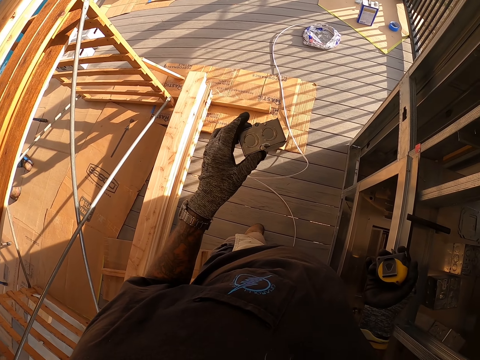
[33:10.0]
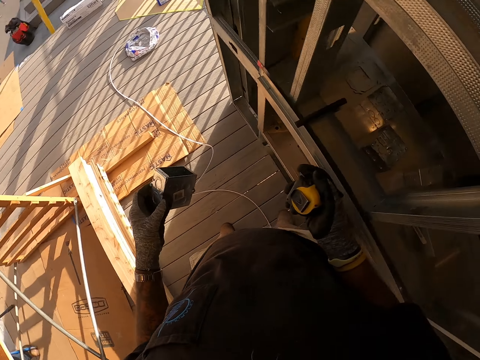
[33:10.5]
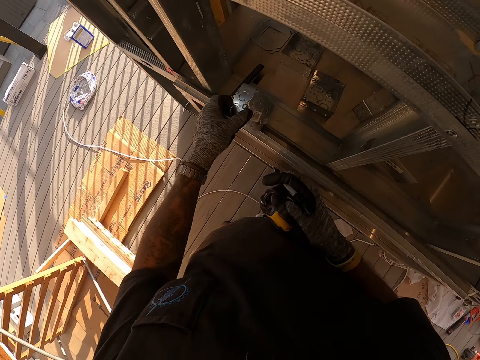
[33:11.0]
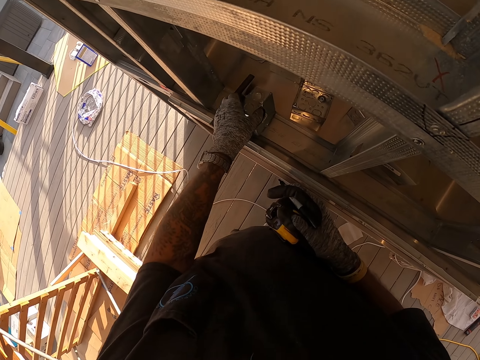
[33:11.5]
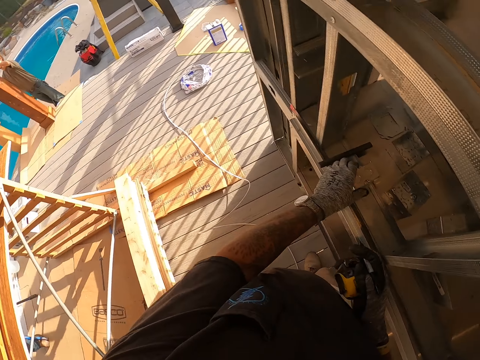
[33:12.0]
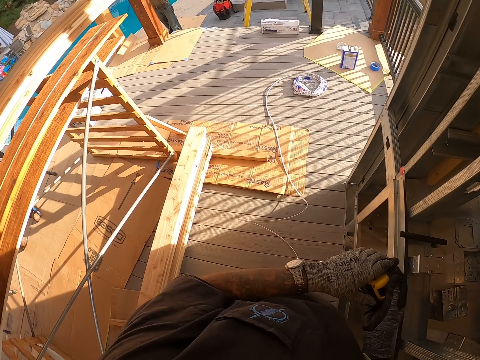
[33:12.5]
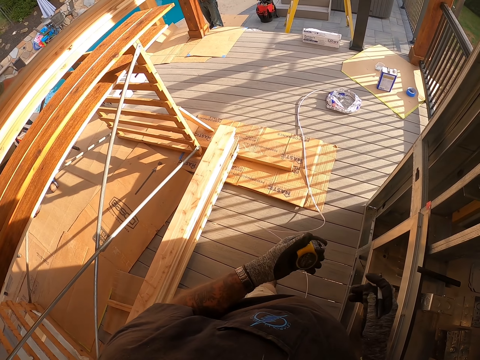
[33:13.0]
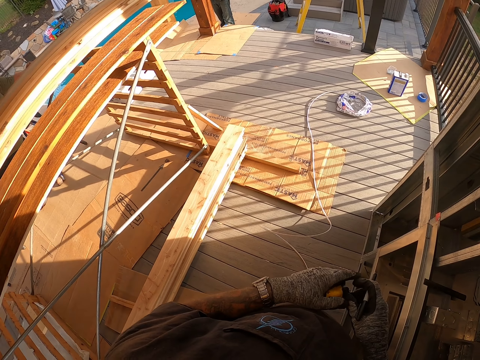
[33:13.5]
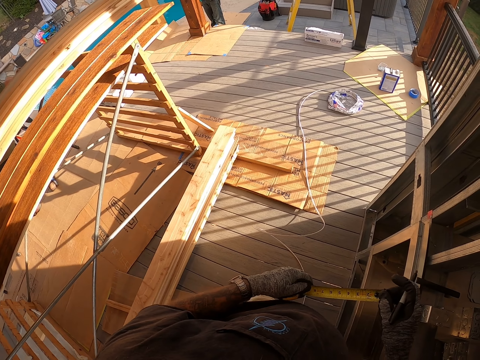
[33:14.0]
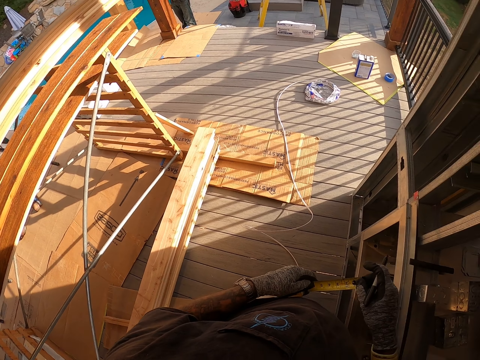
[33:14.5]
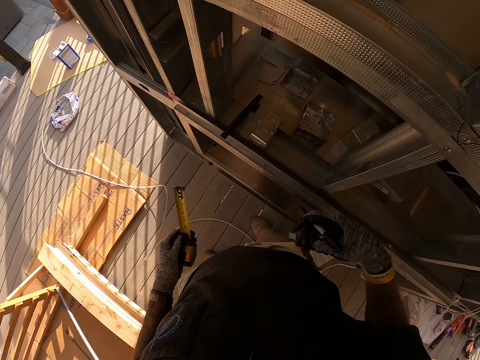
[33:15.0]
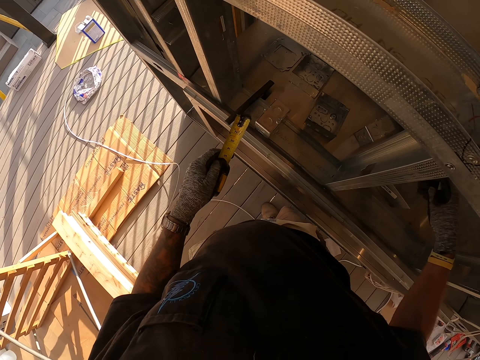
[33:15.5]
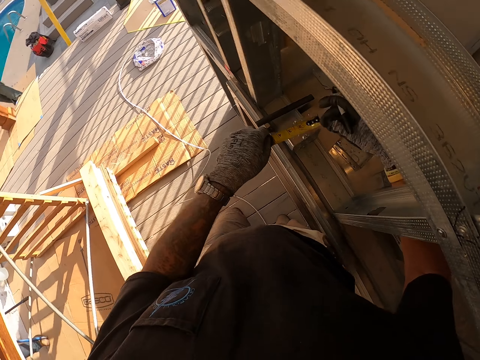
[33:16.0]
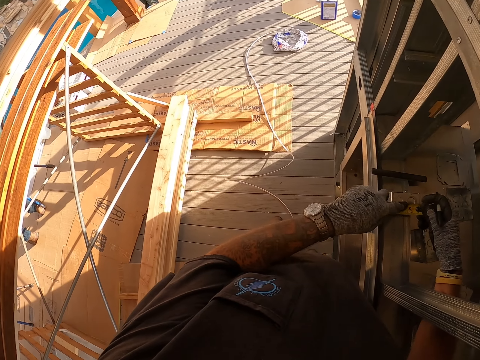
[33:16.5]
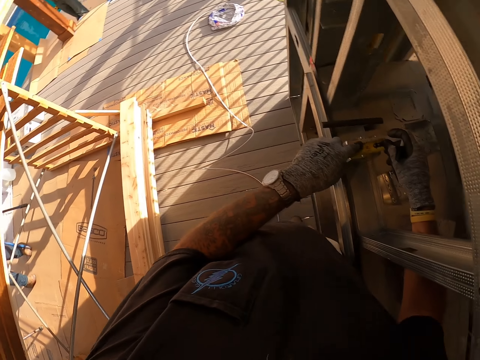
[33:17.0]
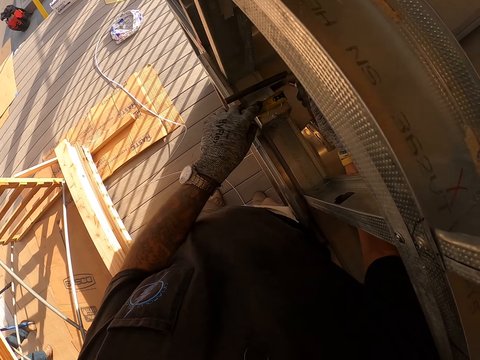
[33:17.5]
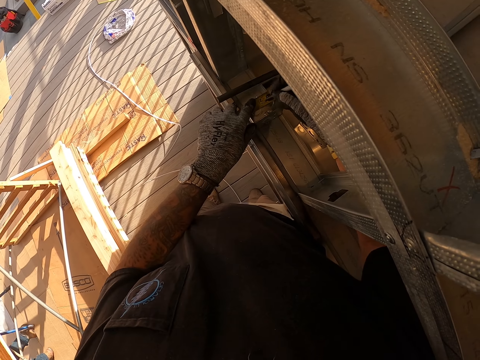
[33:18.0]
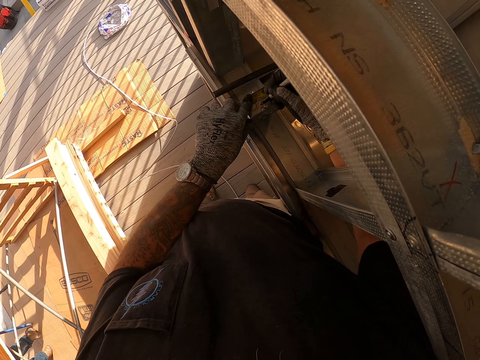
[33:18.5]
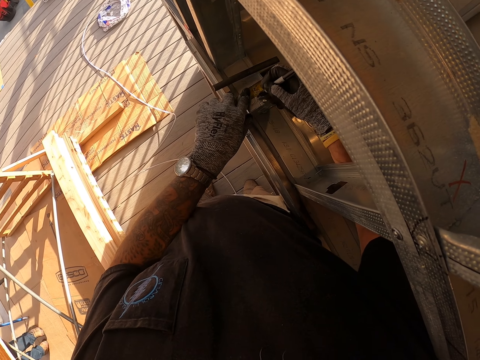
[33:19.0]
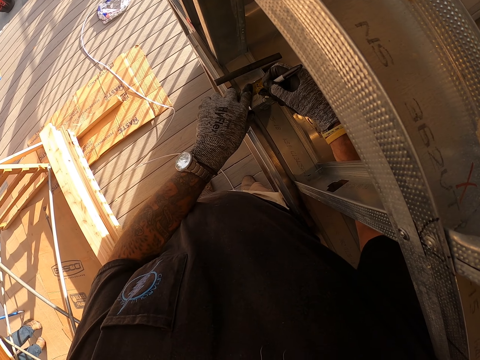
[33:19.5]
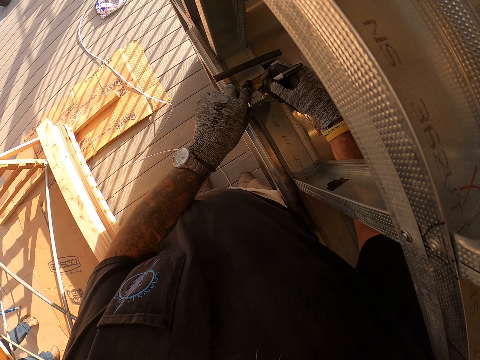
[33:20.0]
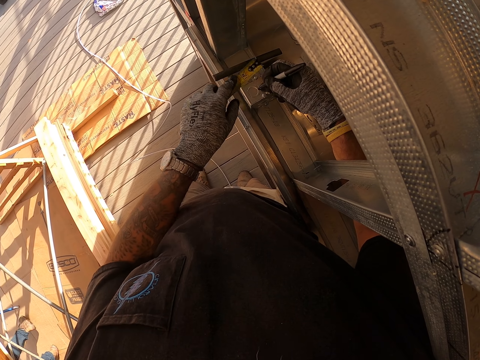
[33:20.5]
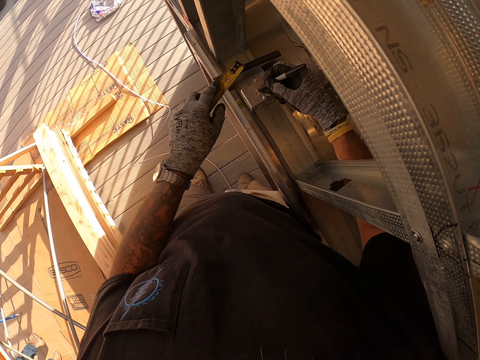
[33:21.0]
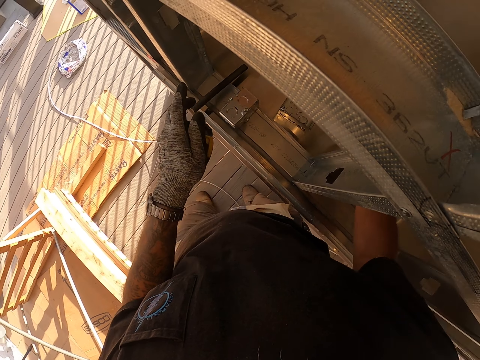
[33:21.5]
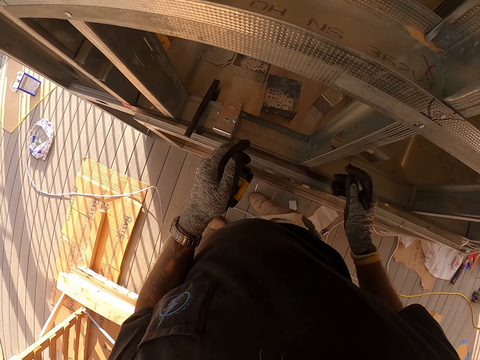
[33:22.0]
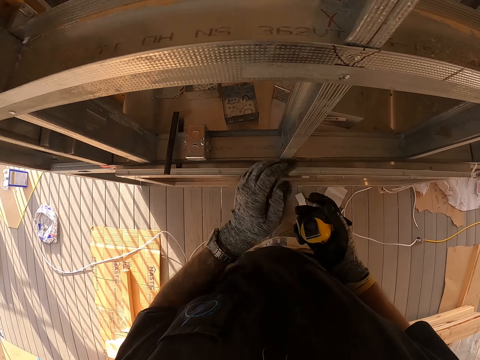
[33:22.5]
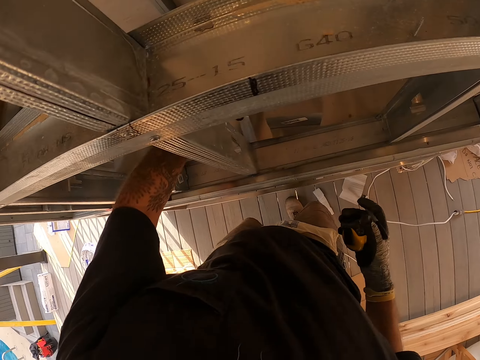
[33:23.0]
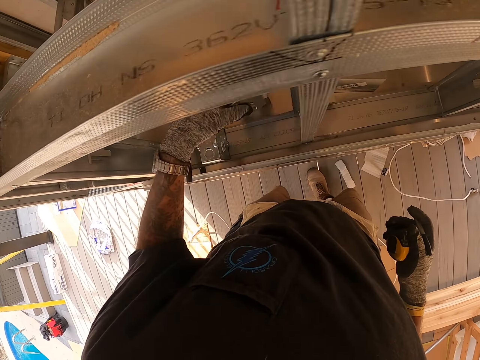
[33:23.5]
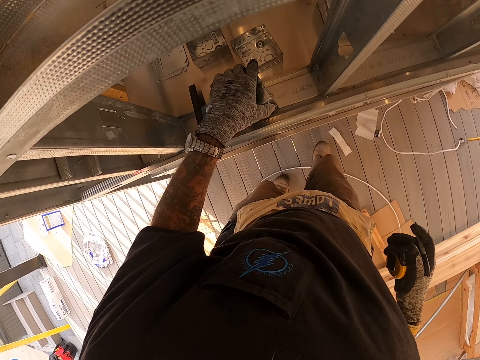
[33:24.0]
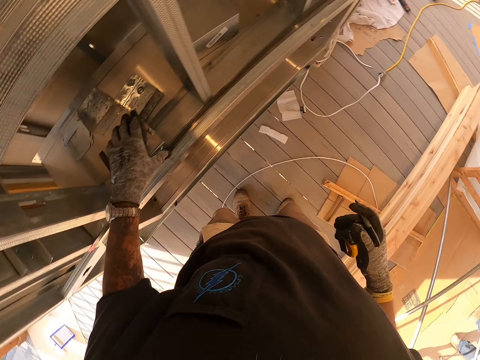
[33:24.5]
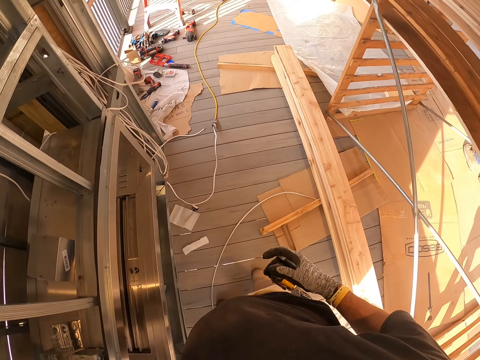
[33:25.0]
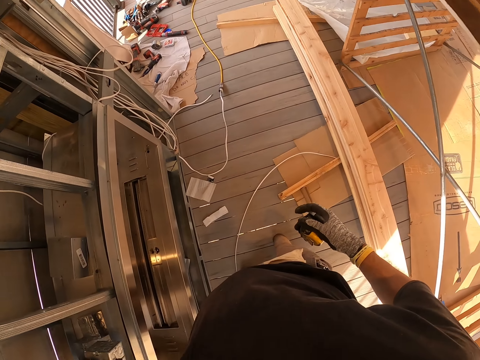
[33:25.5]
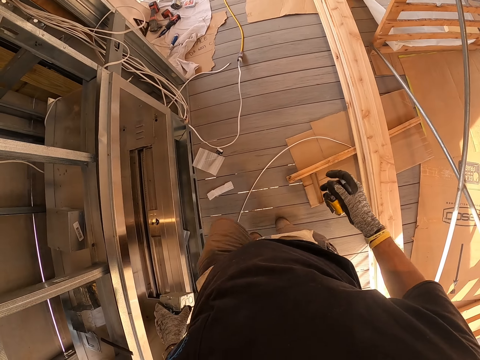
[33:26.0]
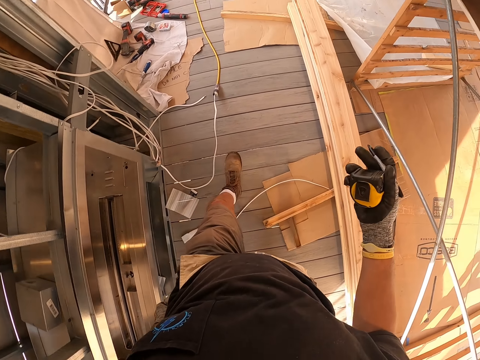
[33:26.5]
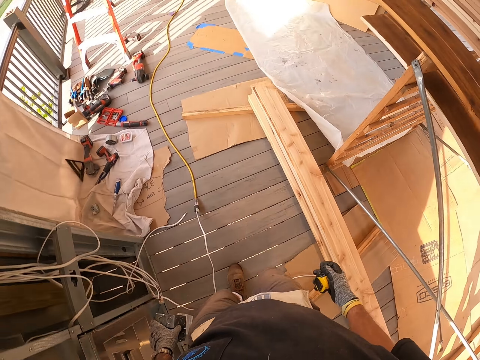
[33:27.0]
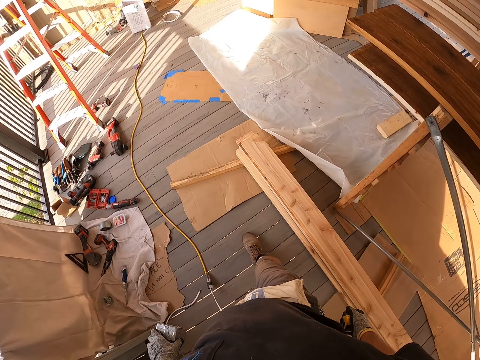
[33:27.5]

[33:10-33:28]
The camera wearer looks around. They put down the metal box. They look around. They open the tape measure. They insert the right hand in a stand. They place the left hand down. They place the tape measure on the metal box. They mark the metal box with a pen. They write on something. They insert the measuring tape inside. They hold the tape measure with the right hand. They hold something with the left hand. They pick a metal box. They put down the metal box. They look around. They walk around.

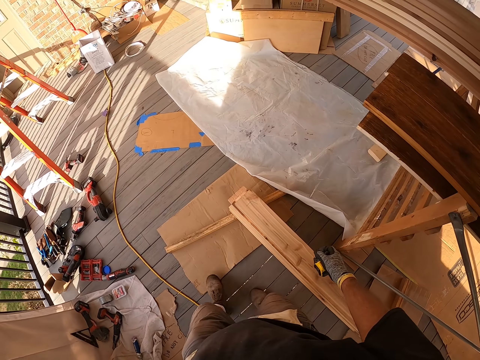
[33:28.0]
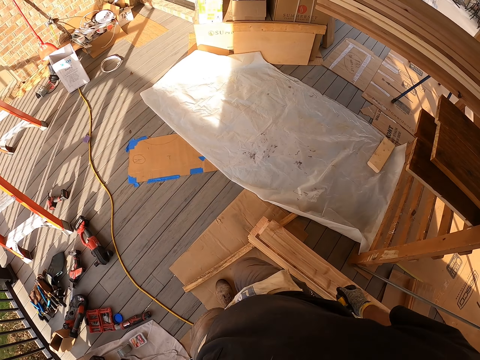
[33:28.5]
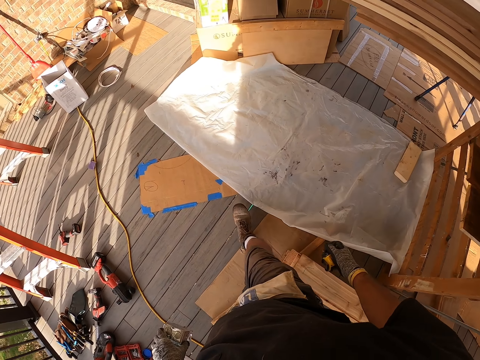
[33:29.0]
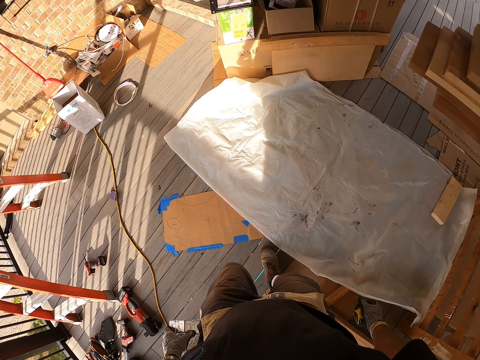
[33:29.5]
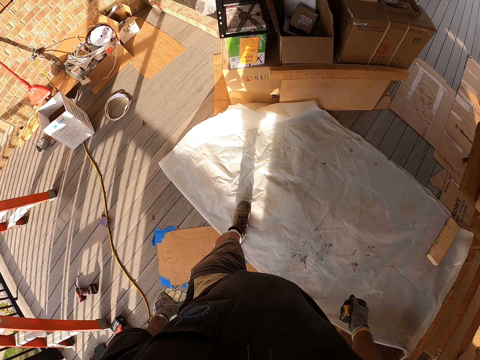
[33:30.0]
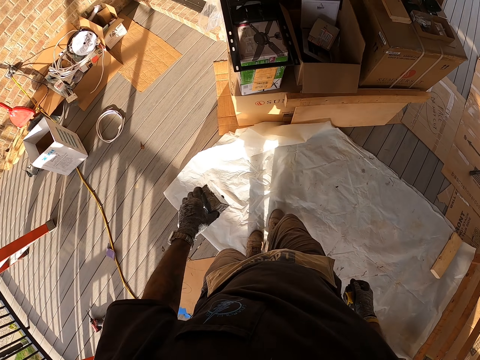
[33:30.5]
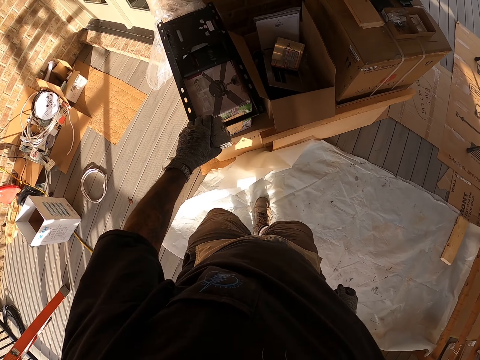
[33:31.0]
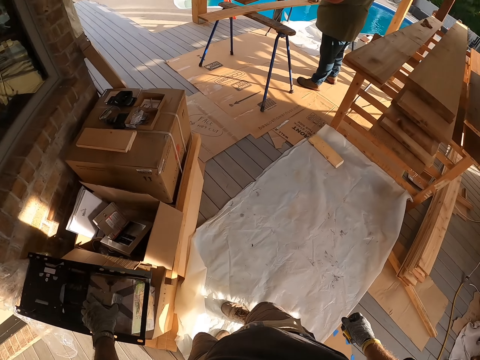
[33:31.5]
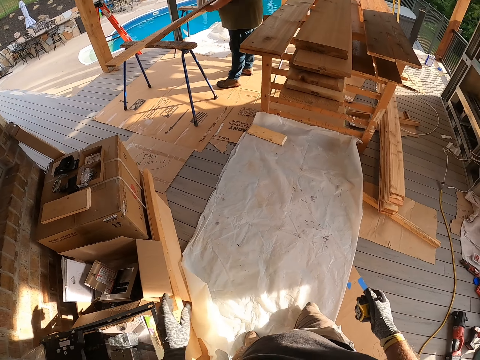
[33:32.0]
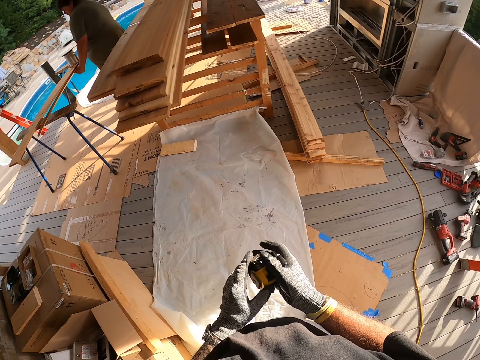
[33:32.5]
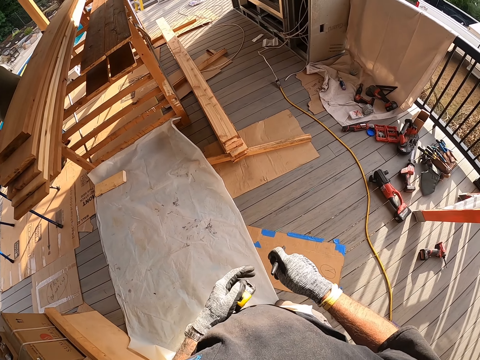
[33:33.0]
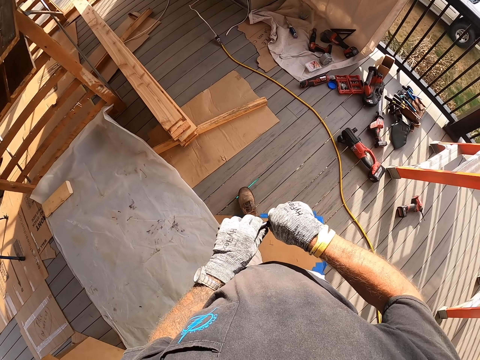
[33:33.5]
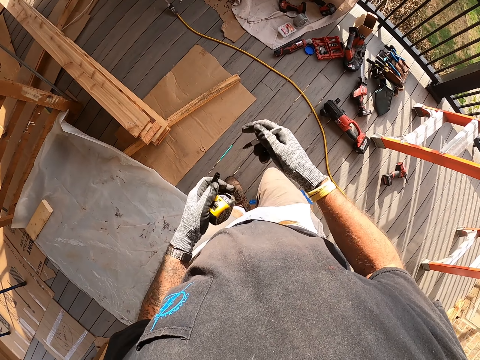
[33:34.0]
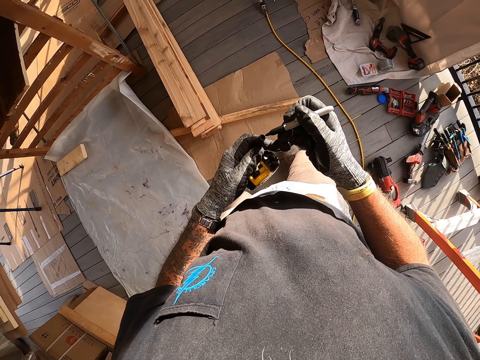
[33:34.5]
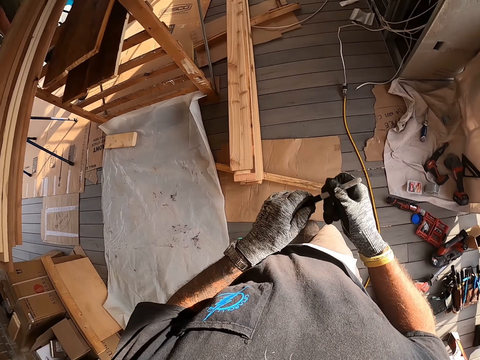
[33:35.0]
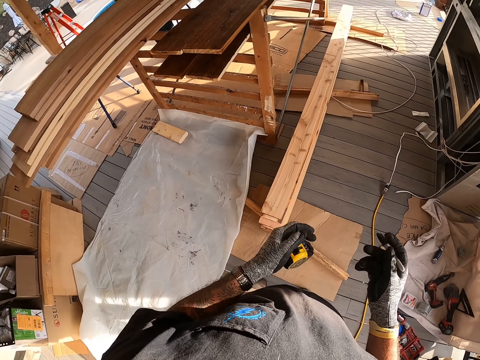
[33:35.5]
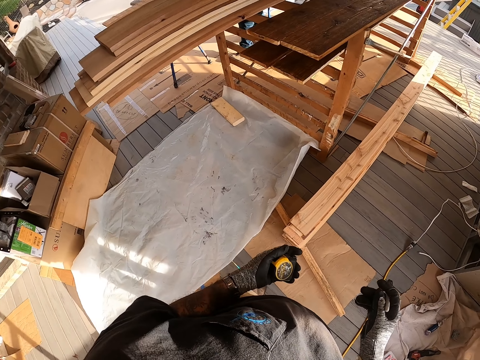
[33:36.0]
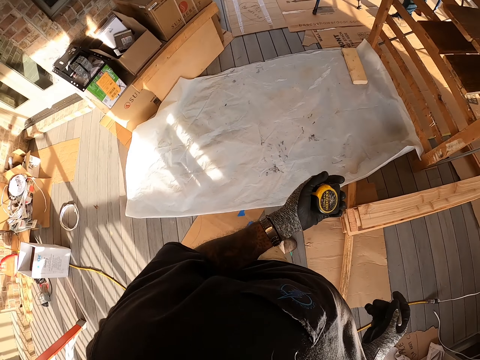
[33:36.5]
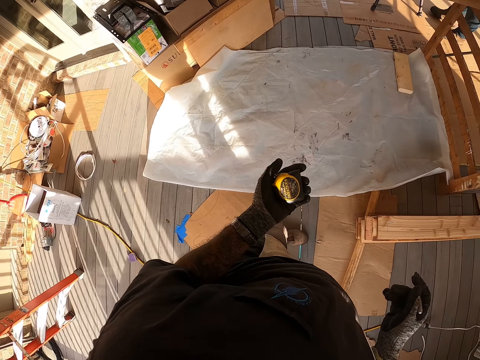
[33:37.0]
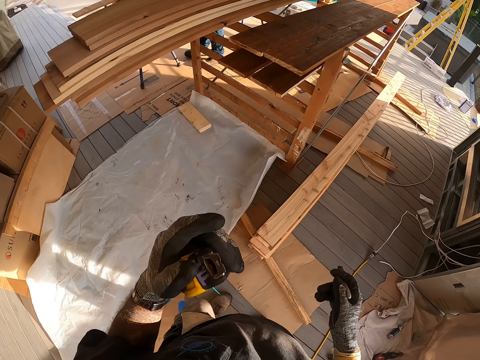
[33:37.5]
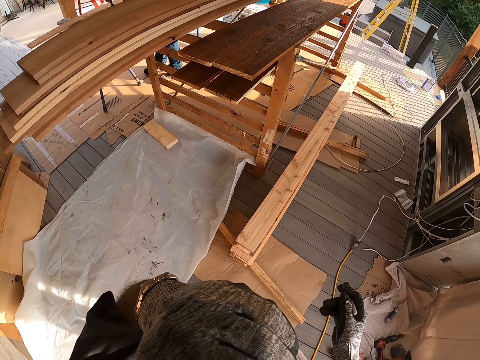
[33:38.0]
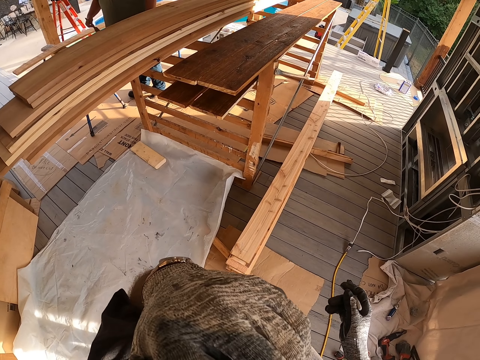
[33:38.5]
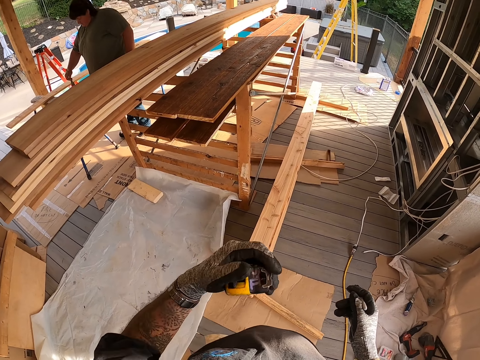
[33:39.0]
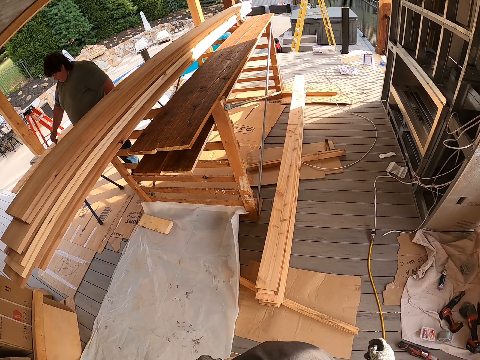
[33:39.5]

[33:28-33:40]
The camera wearer puts down the metal box. They look around. A person holds wood. The camera wearer holds the tape measure with the left hand. They walk around. They remove the pen lid from behind the pen. They walk around. They close the pen. They move the left hand from the pen. They look around. They move the left hand up. They touch the face with the left hand. They adjust the camera with the left hand.
